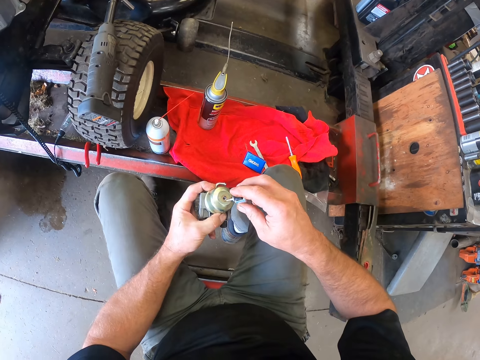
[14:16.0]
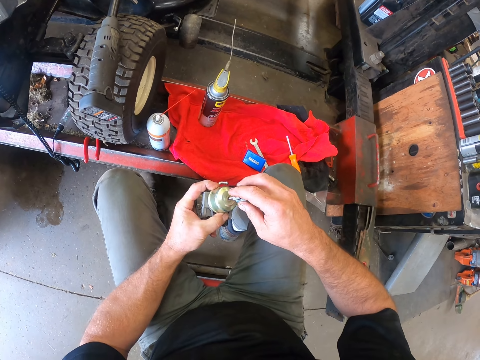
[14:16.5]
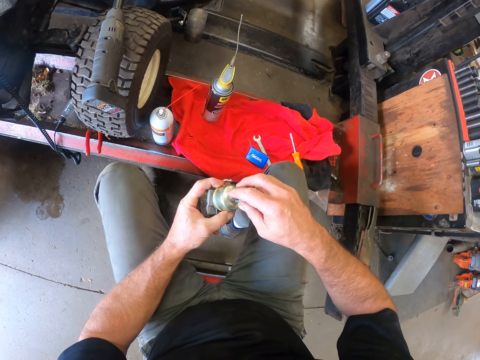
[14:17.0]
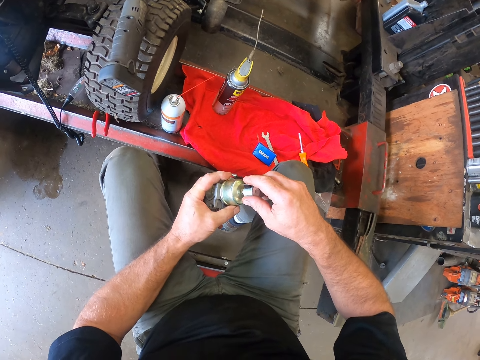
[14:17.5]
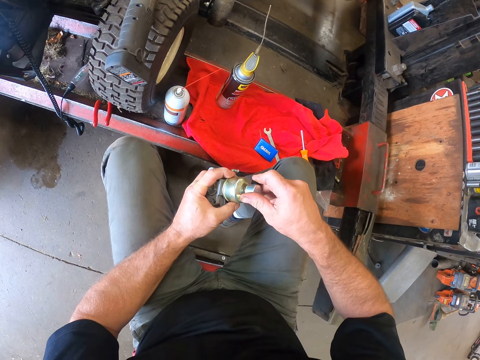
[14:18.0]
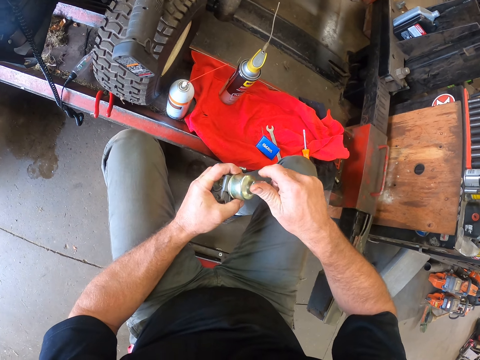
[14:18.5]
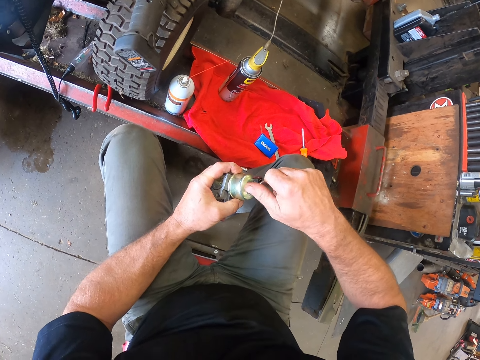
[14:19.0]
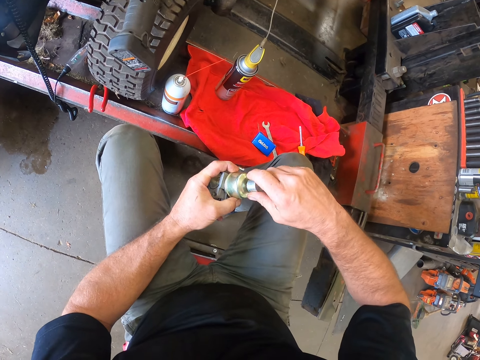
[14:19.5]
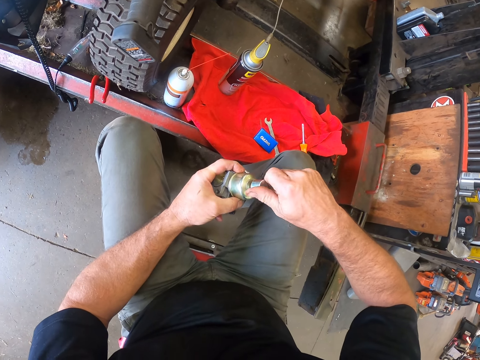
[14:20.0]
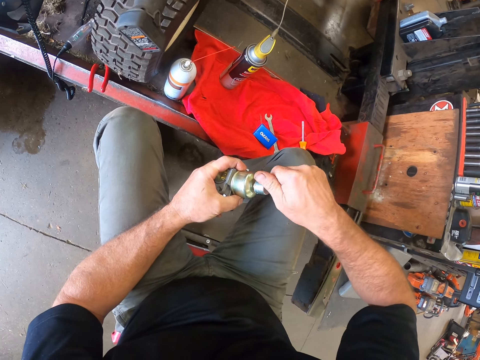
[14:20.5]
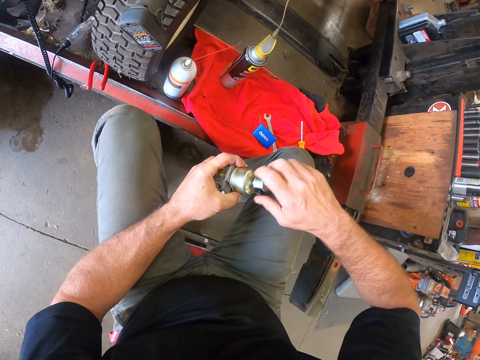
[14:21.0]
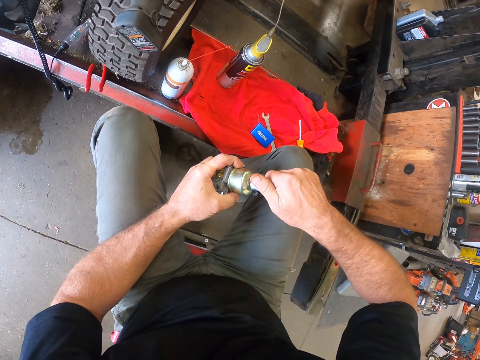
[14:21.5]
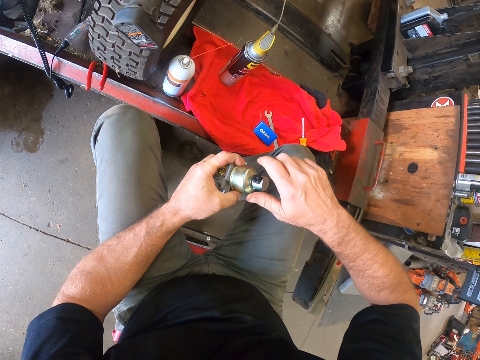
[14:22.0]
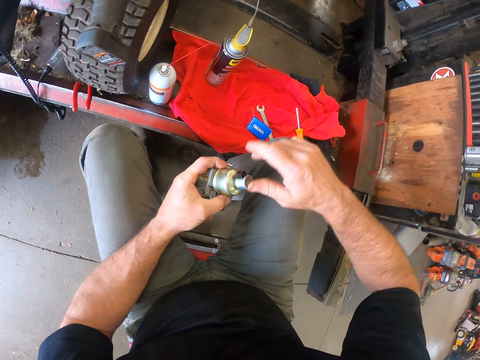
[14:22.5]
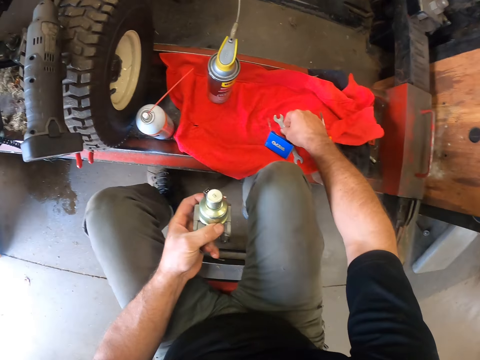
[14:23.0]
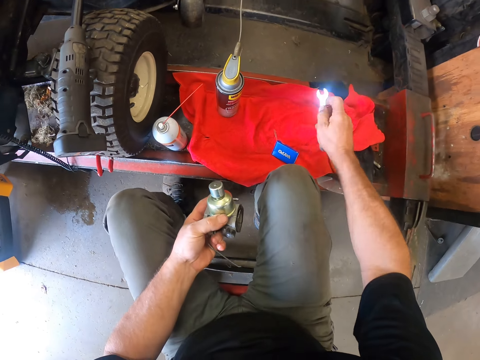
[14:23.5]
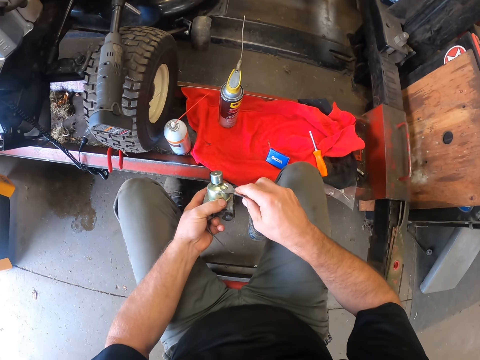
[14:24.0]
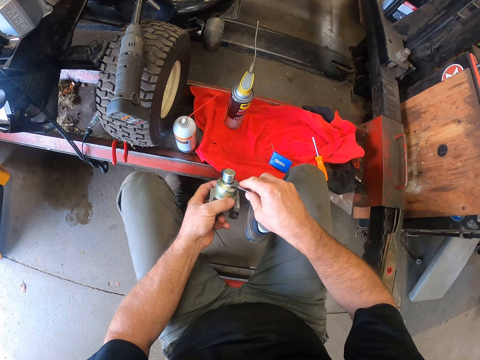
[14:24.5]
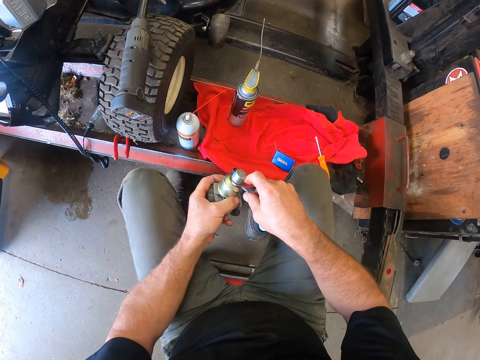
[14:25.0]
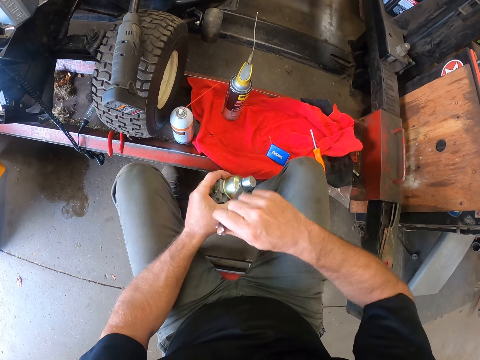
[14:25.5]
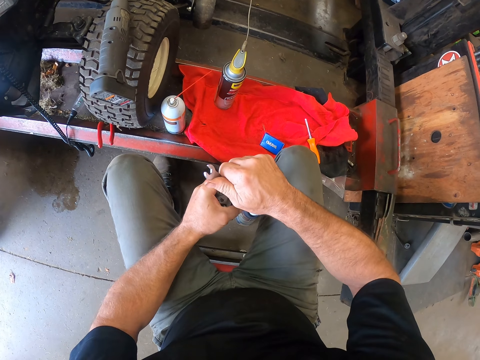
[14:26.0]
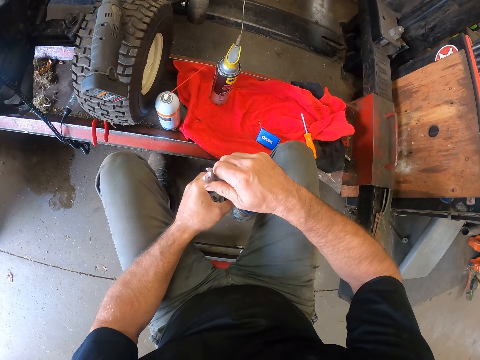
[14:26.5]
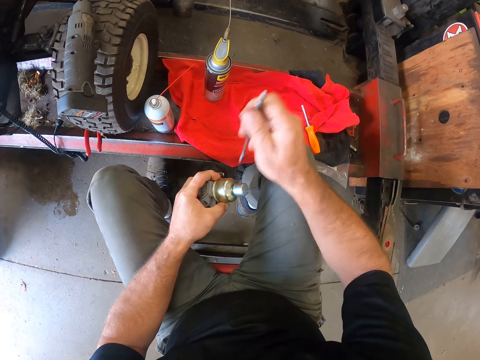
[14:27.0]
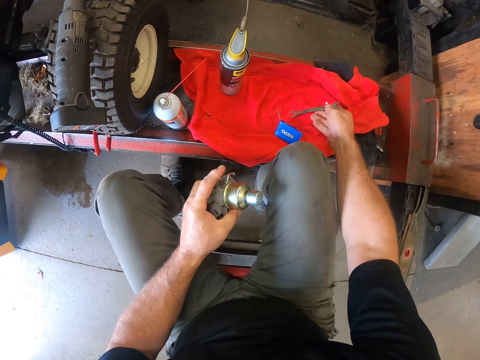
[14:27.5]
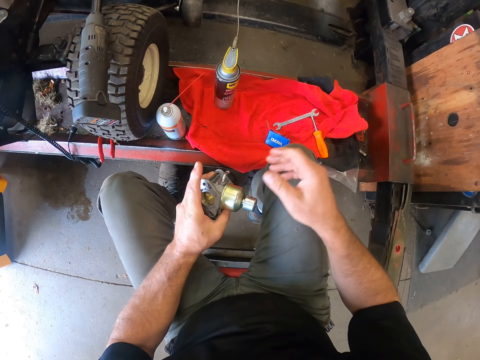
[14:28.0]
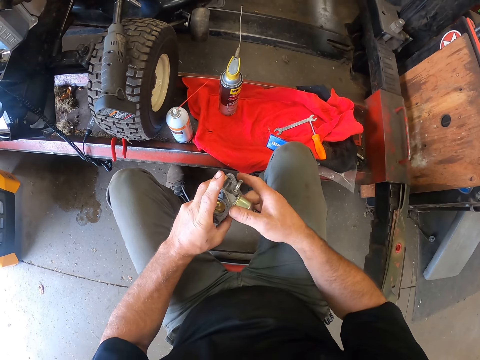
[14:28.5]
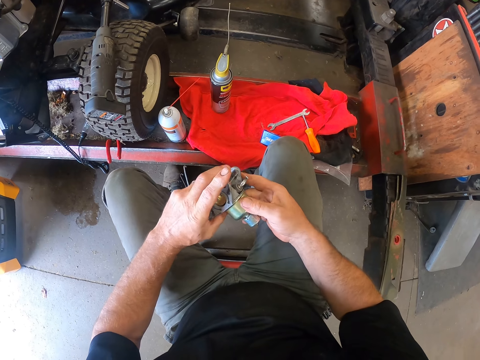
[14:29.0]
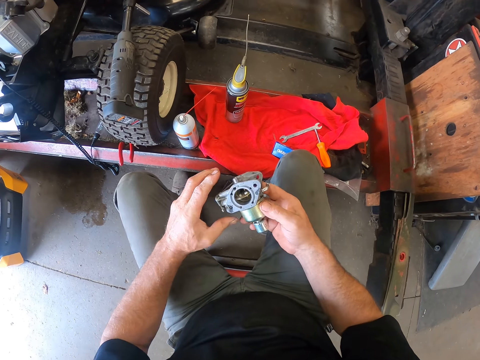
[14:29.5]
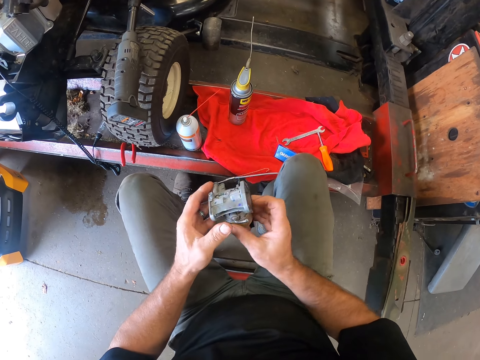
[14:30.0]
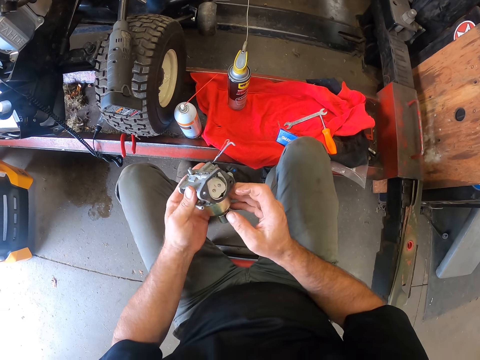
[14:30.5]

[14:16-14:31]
The camera wearer puts the switch part in the switch. They attach a cover to the device. They pick the spanner from the table with the right hand. They use the spanner in the right hand to tighten the cover. They drop the spanner on the table with the right hand. They check the switch.

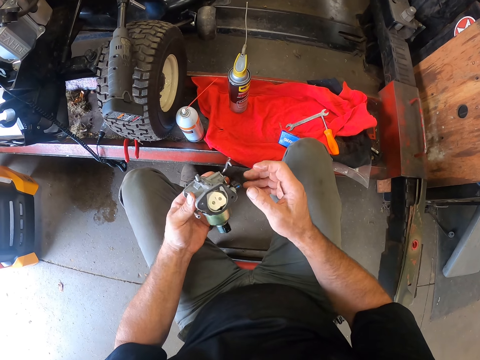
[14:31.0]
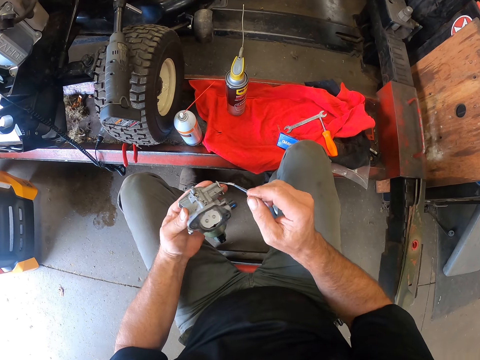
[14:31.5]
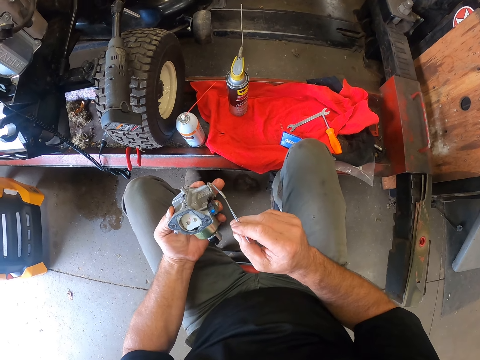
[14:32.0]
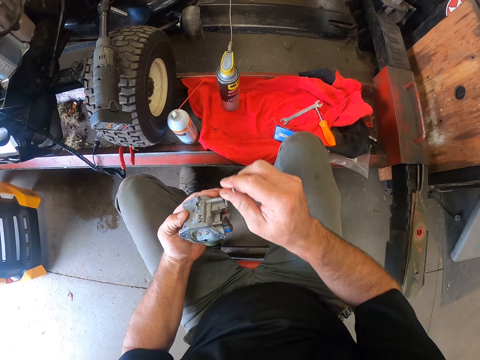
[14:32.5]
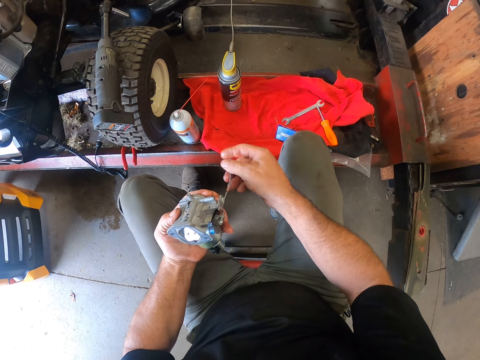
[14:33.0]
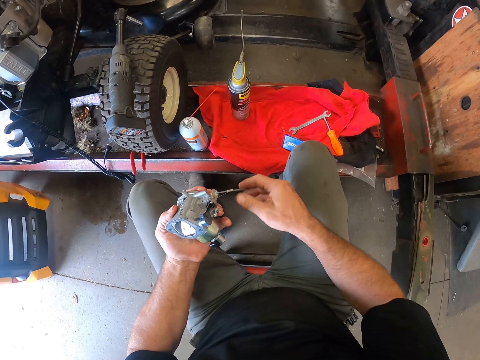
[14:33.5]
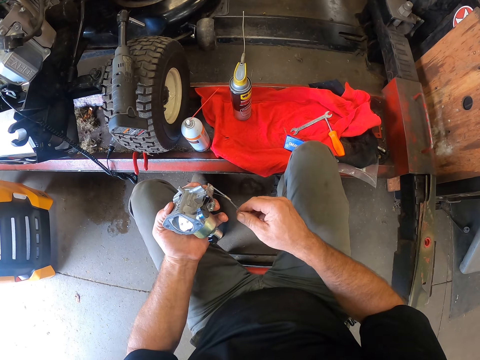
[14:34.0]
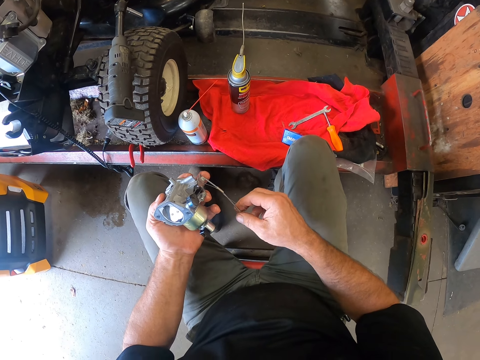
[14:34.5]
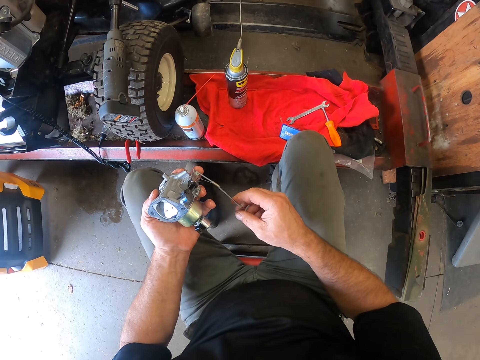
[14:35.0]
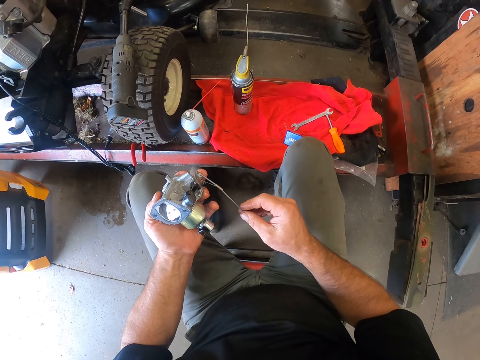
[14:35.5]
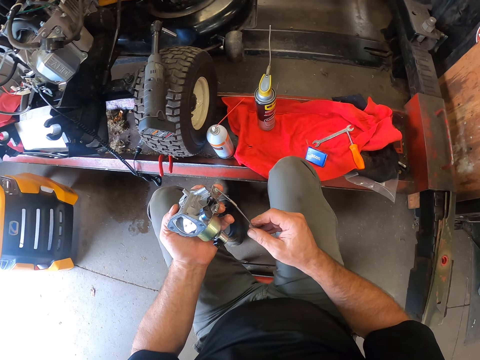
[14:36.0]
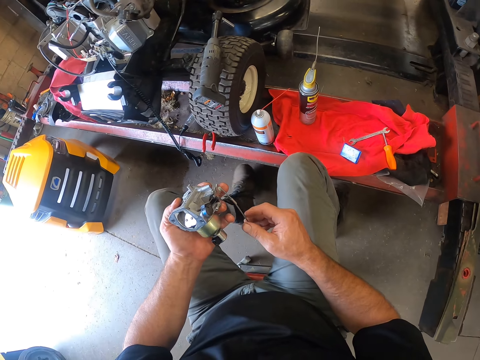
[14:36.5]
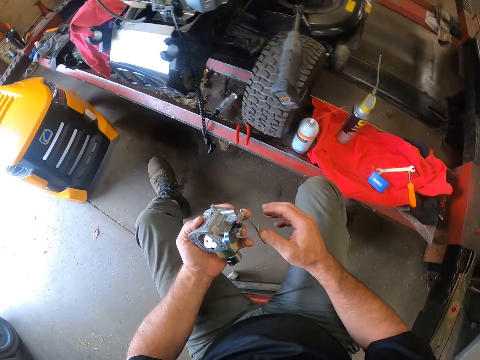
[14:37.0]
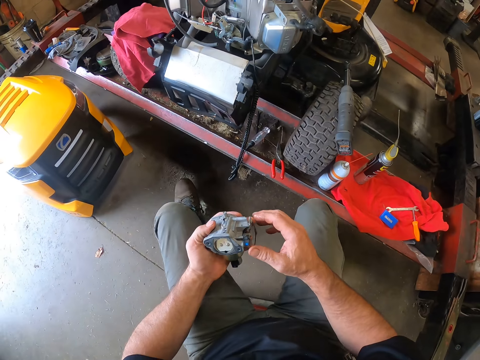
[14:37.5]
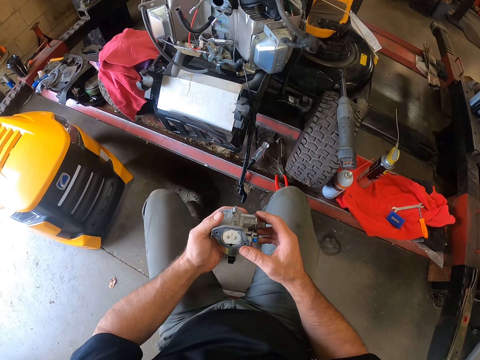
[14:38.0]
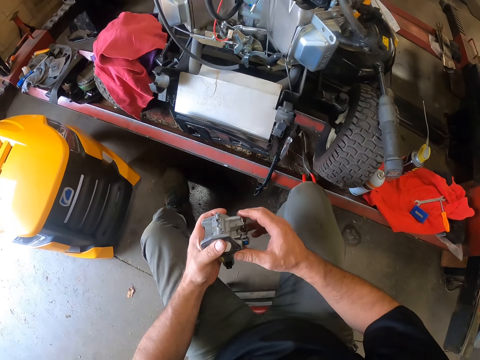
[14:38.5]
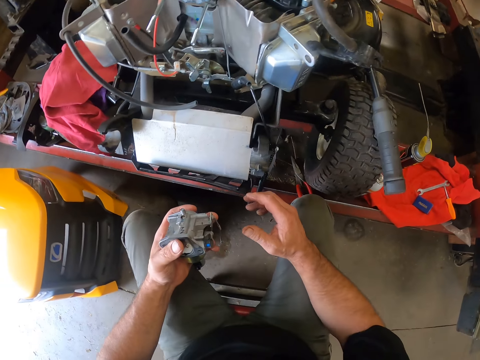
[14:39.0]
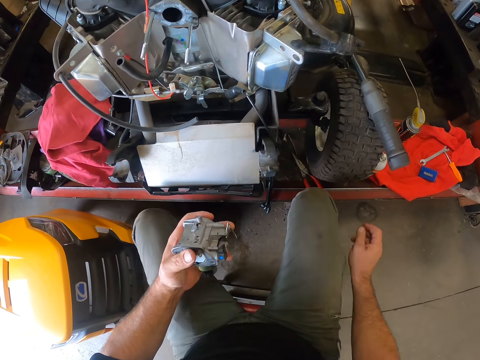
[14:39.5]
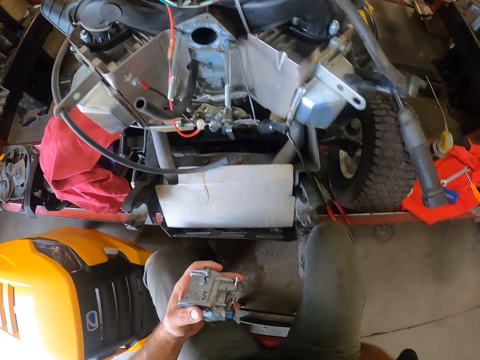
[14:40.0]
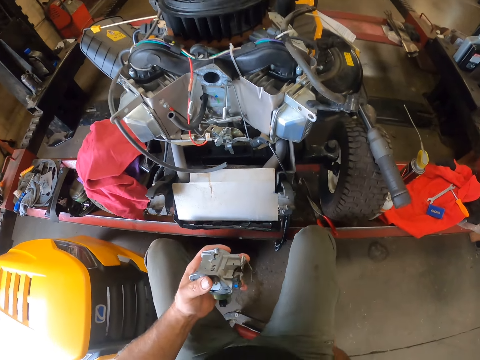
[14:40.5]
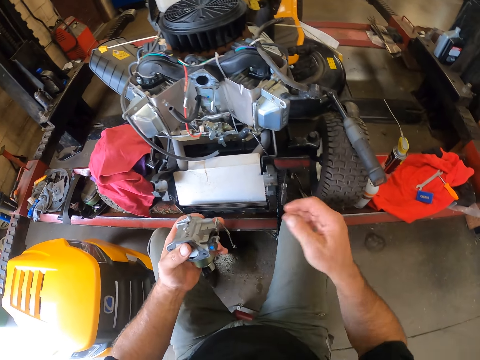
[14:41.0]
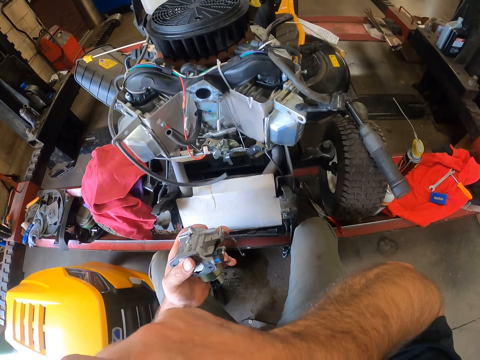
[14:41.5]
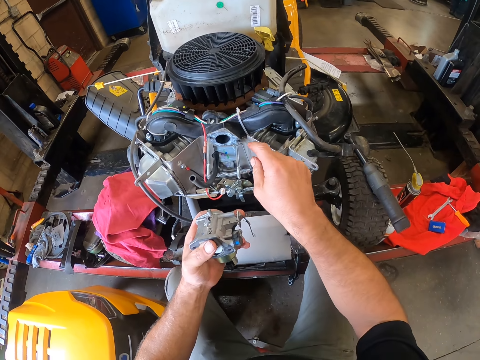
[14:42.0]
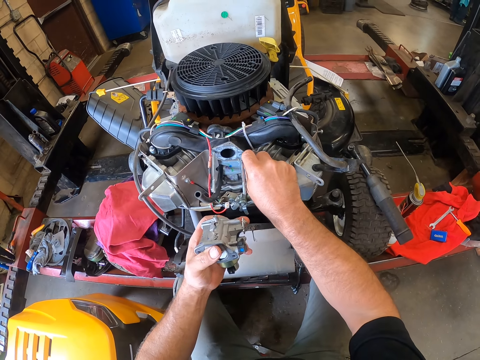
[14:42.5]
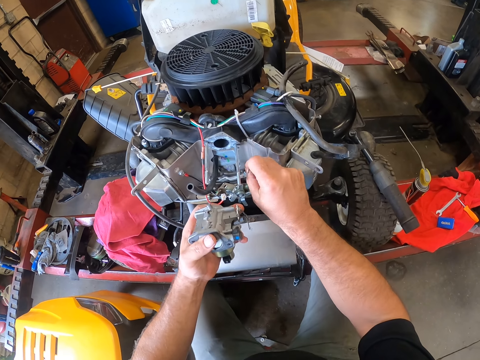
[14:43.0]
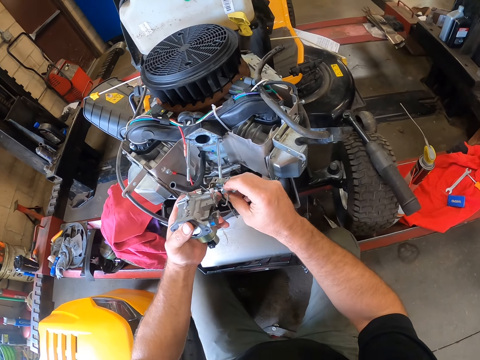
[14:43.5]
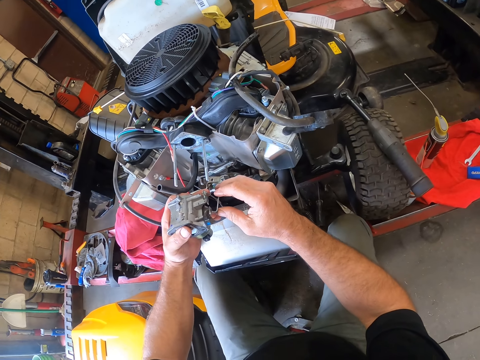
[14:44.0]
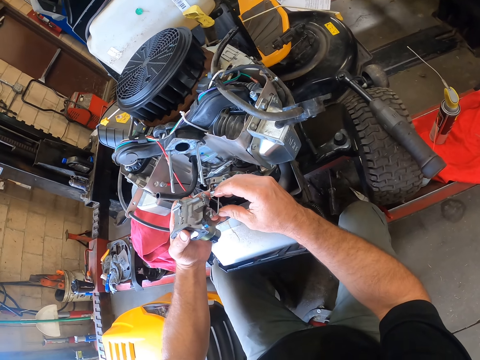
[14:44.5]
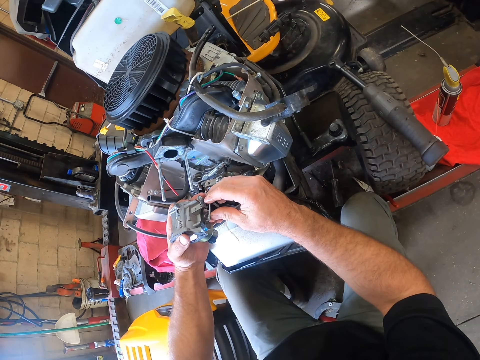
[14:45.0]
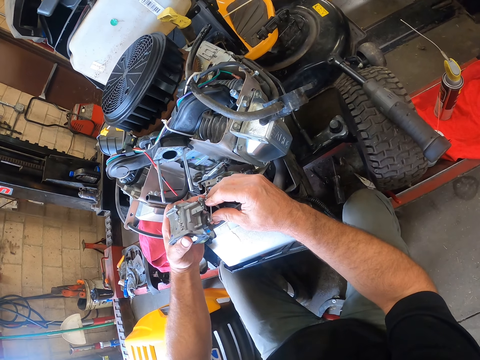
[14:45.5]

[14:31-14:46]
The camera wearer spins a wire on the device with his left hand. He moves close to the fuel injector. He slides the stool to the left side. He adjusts the stool with his right hand. He rubs the face with the right hand. He connects the switch to the fuel injector.
